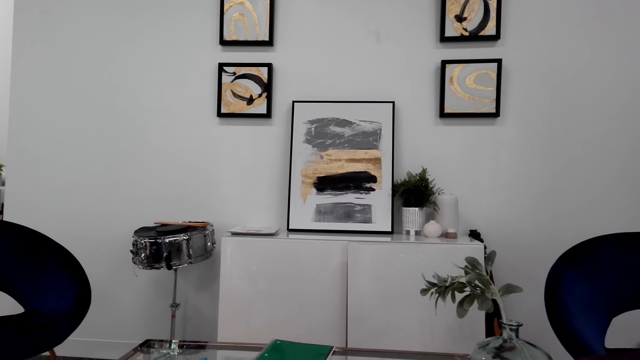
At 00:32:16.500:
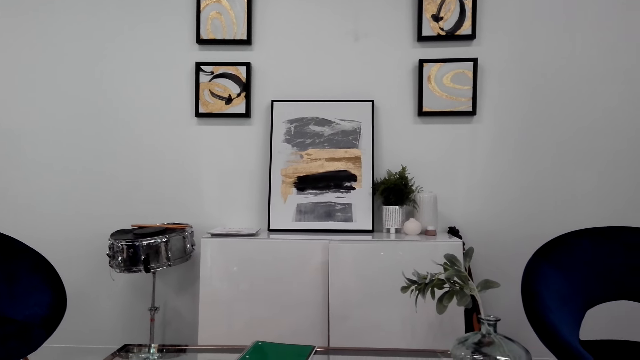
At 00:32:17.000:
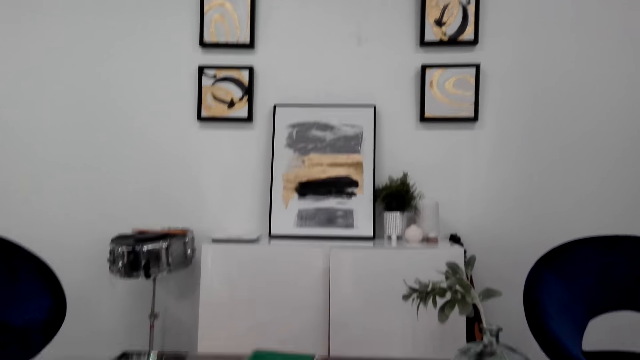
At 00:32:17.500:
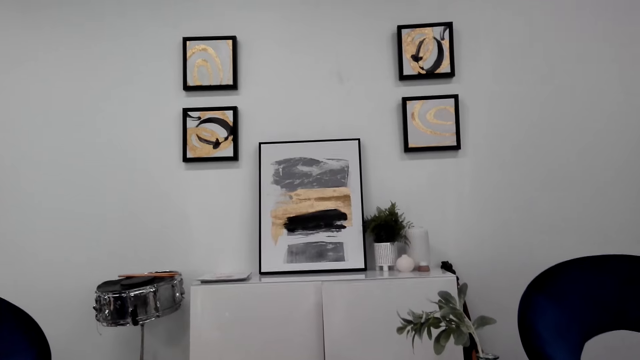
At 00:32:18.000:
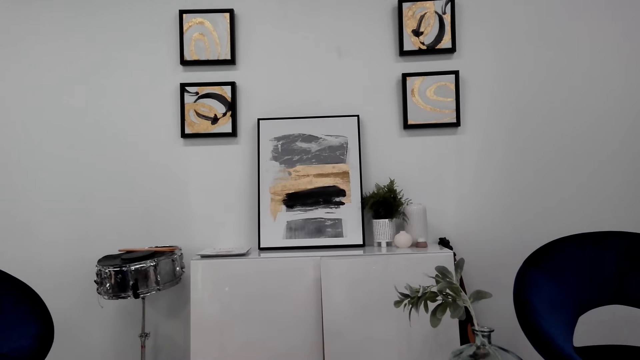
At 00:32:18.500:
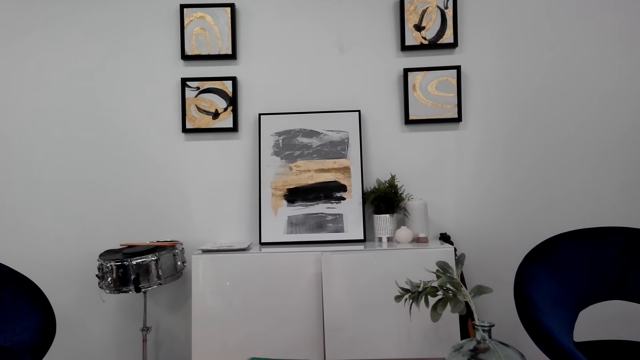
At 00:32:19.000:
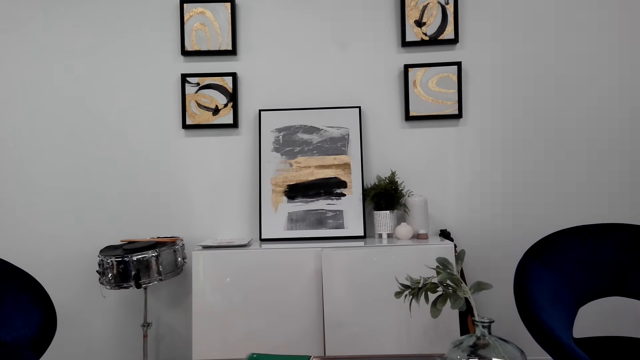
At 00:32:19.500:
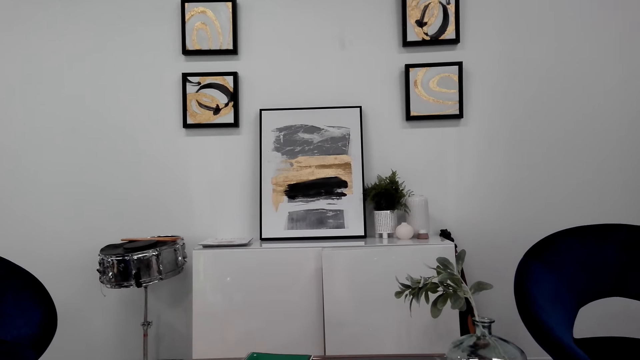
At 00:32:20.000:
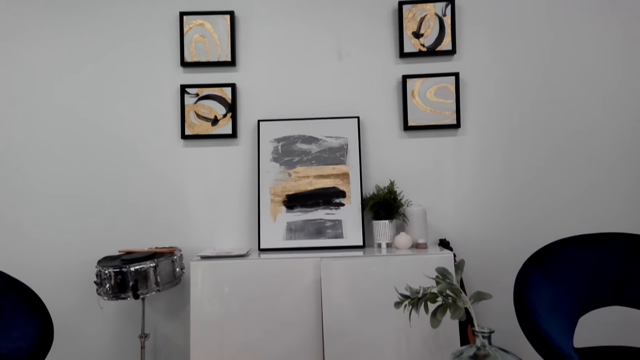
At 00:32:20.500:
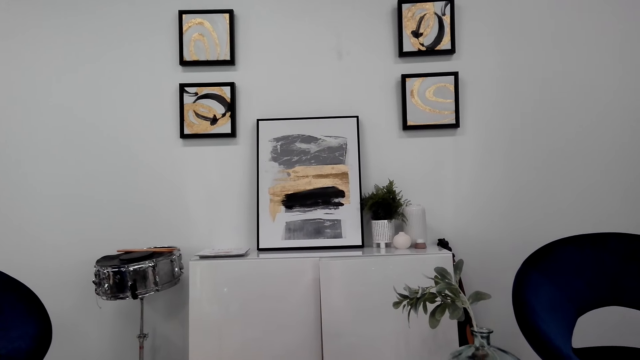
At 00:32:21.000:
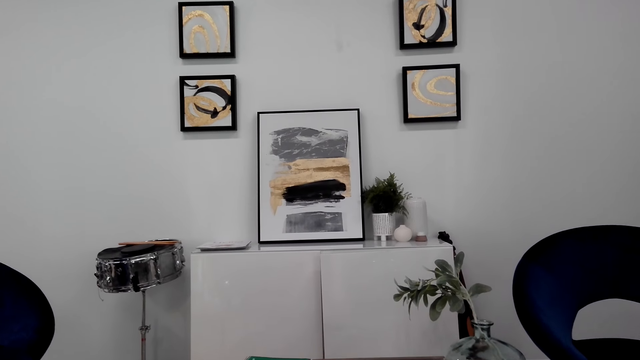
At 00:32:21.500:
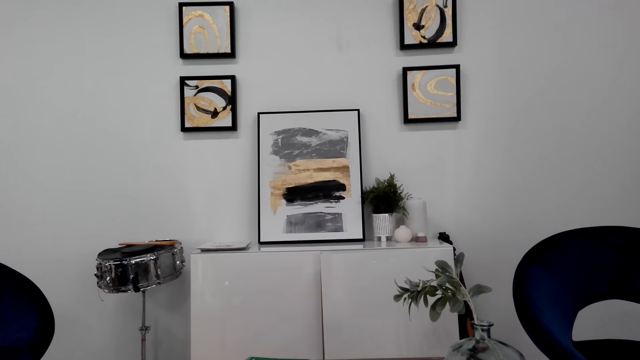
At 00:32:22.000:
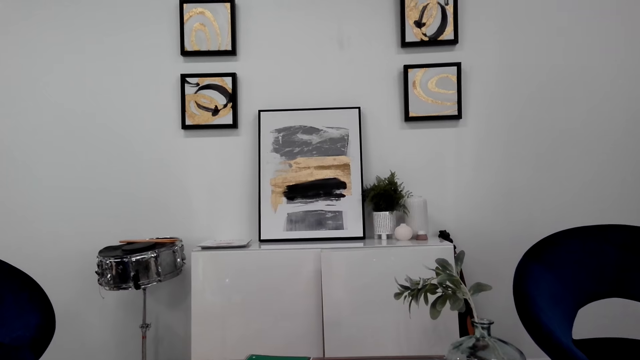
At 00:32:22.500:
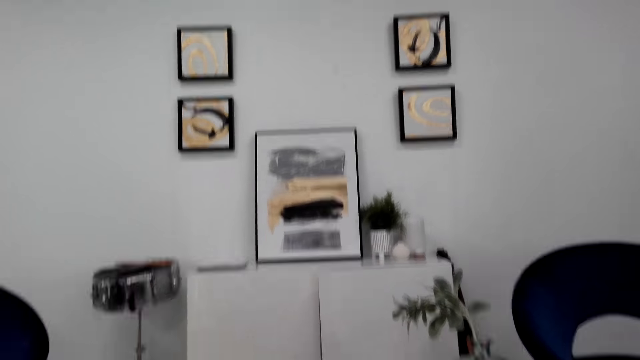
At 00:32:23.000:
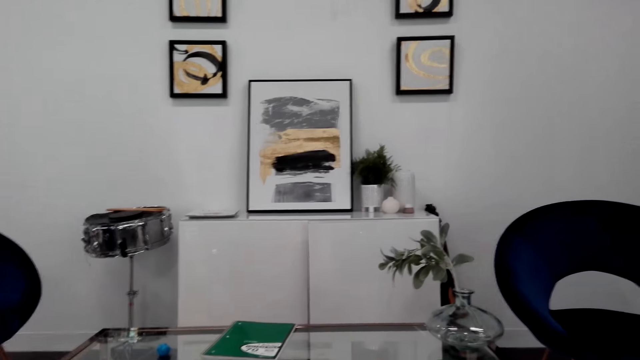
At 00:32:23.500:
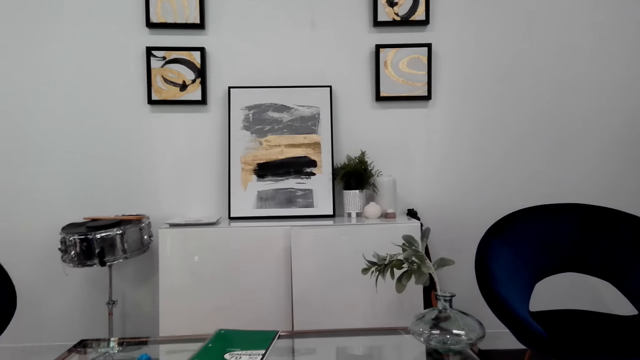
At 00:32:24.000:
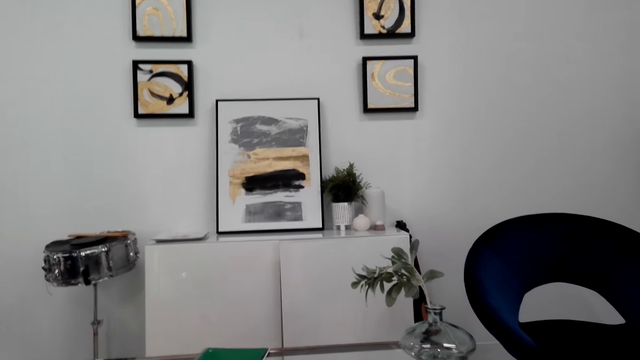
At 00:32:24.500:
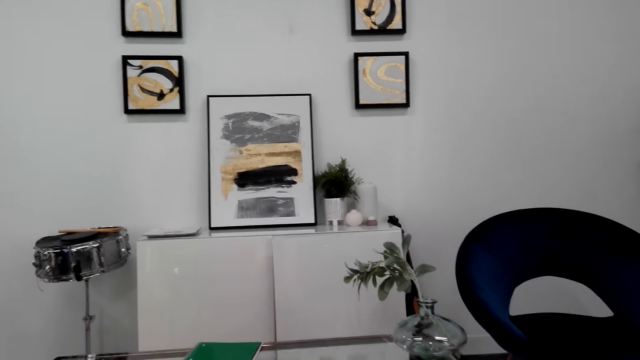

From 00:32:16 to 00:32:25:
The camera wearer looks around.

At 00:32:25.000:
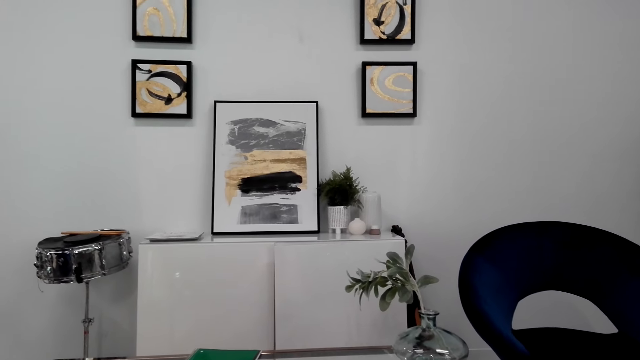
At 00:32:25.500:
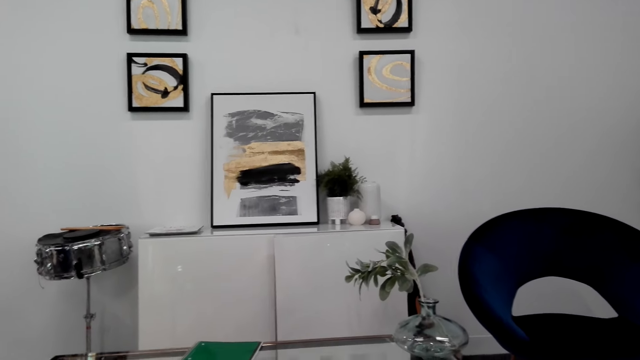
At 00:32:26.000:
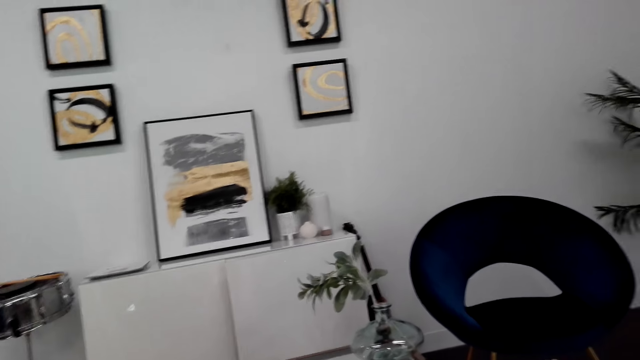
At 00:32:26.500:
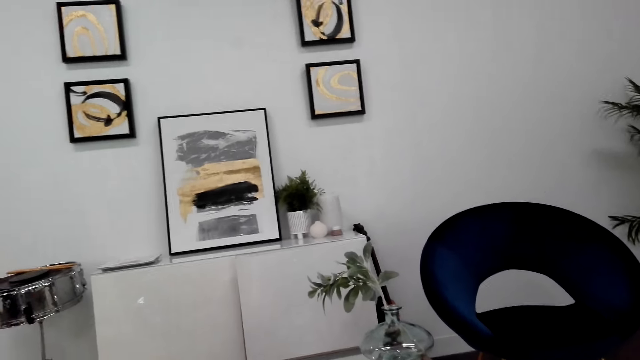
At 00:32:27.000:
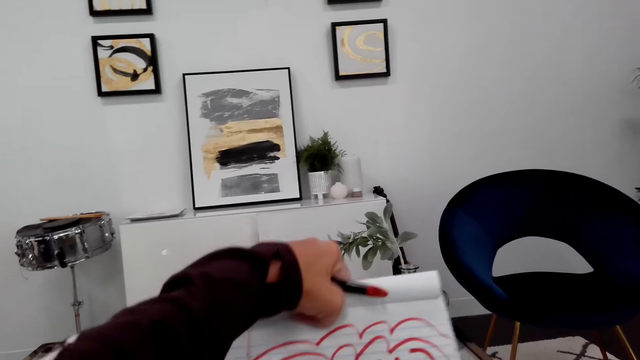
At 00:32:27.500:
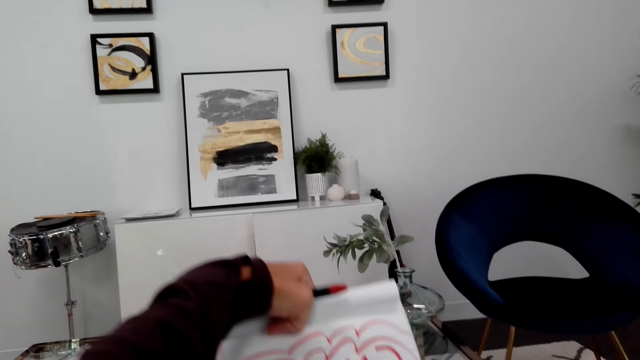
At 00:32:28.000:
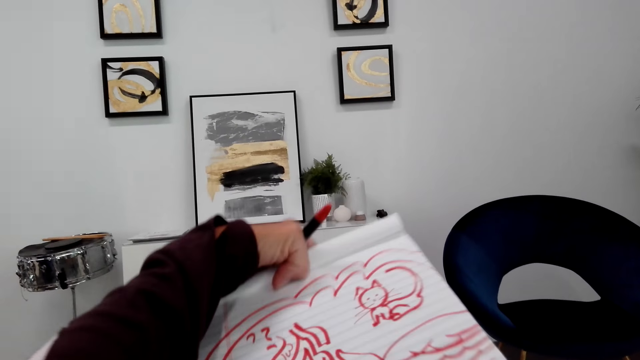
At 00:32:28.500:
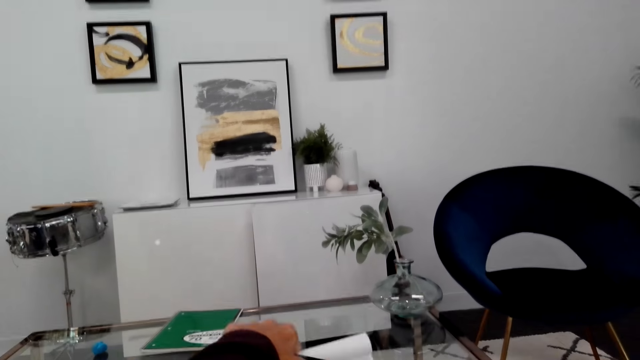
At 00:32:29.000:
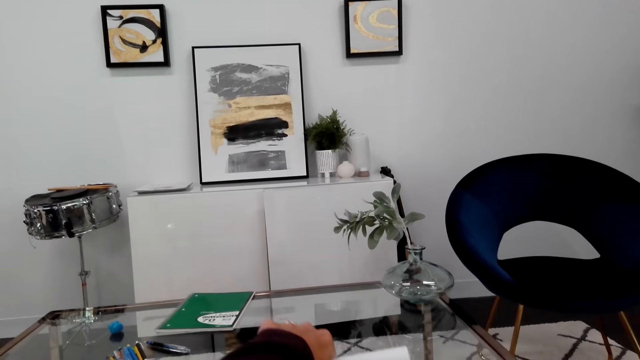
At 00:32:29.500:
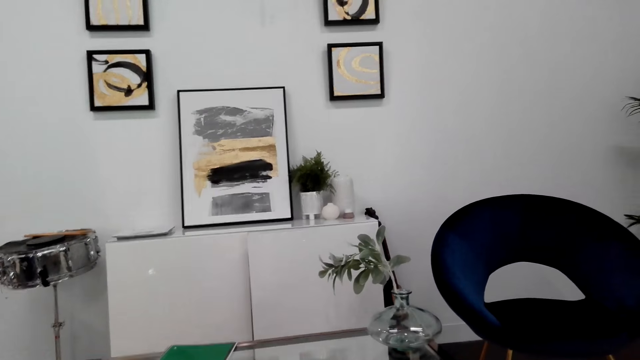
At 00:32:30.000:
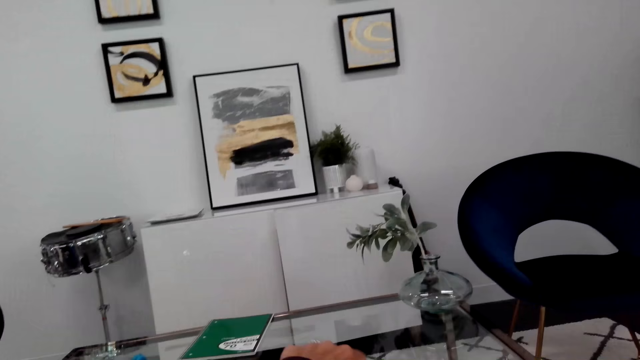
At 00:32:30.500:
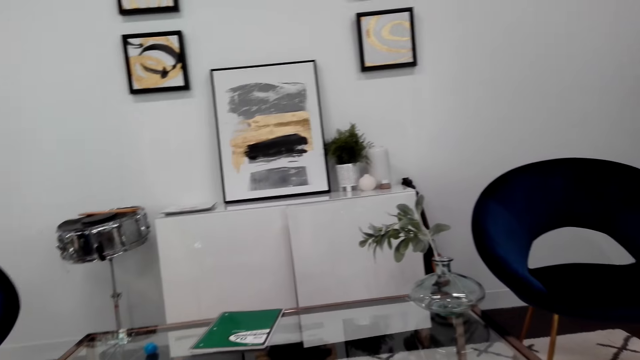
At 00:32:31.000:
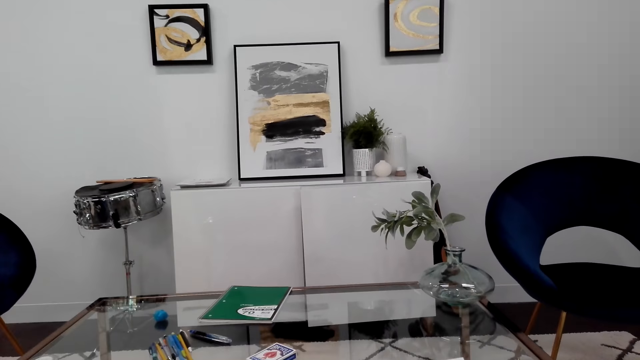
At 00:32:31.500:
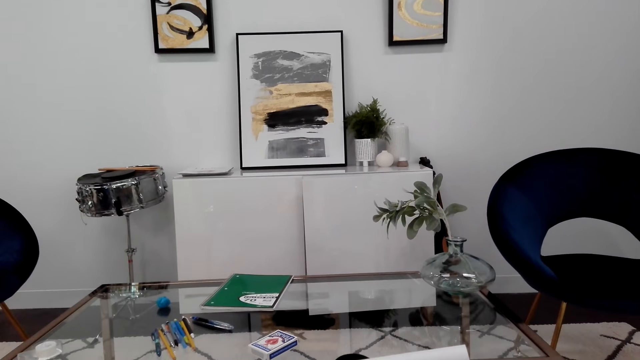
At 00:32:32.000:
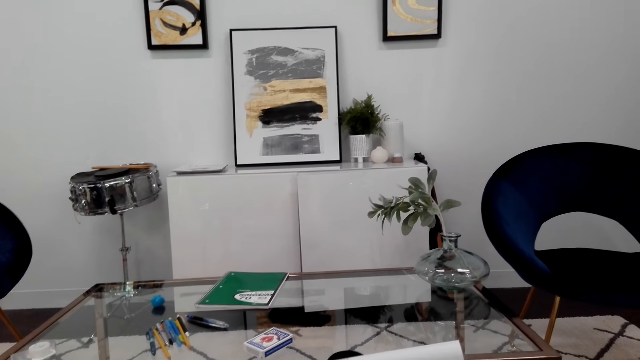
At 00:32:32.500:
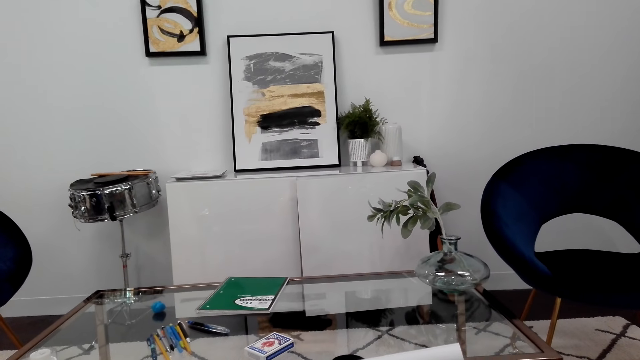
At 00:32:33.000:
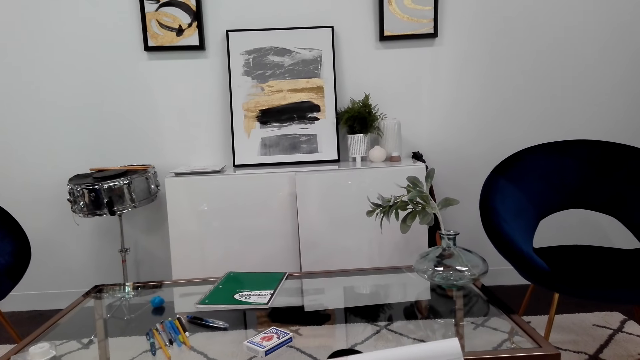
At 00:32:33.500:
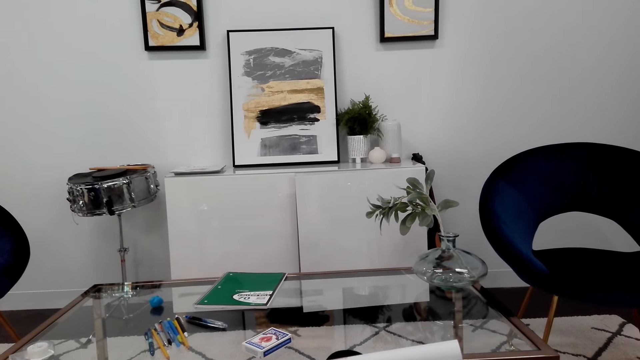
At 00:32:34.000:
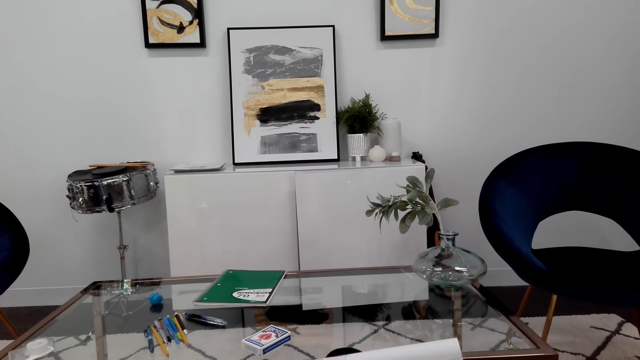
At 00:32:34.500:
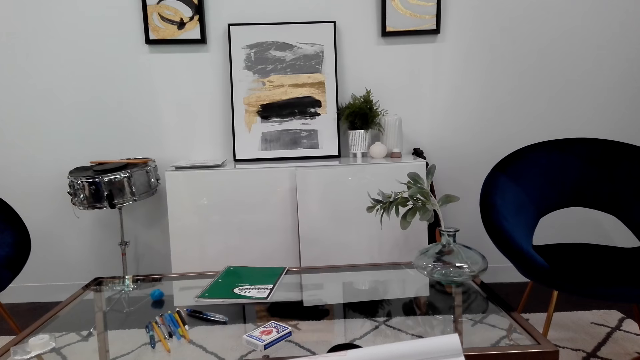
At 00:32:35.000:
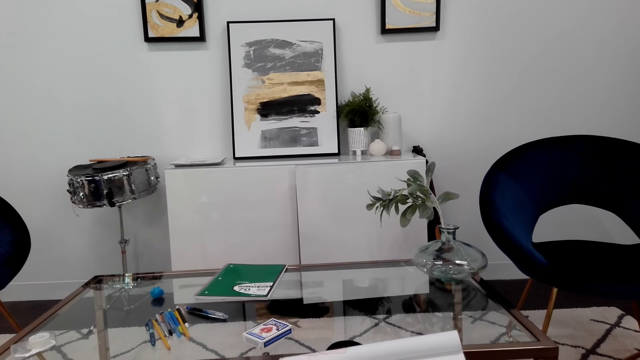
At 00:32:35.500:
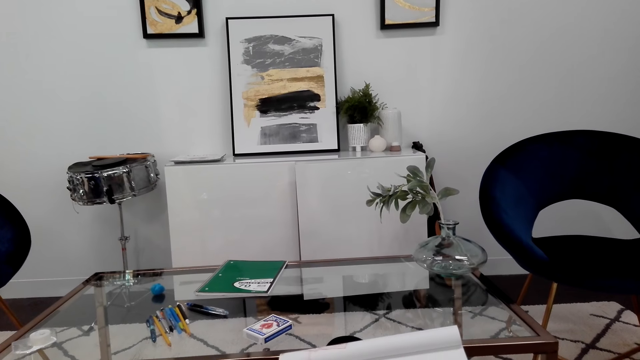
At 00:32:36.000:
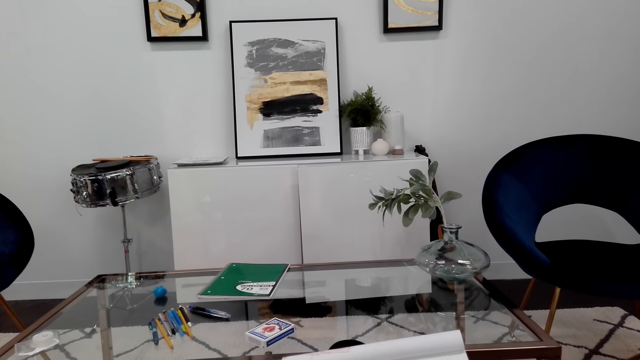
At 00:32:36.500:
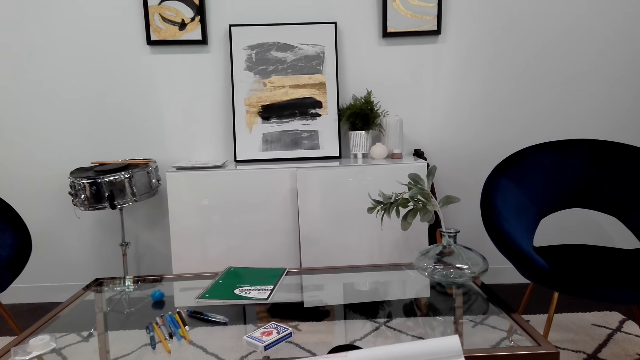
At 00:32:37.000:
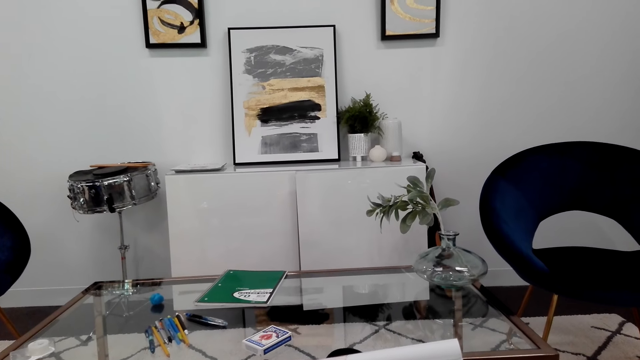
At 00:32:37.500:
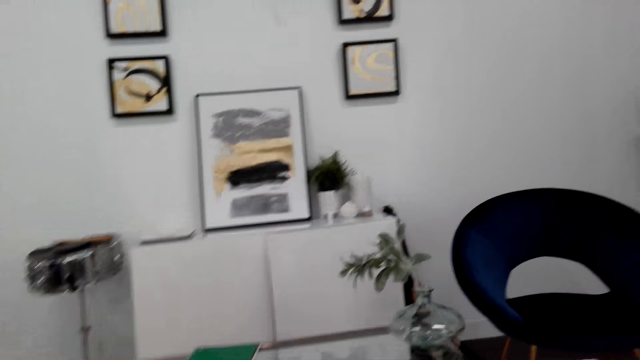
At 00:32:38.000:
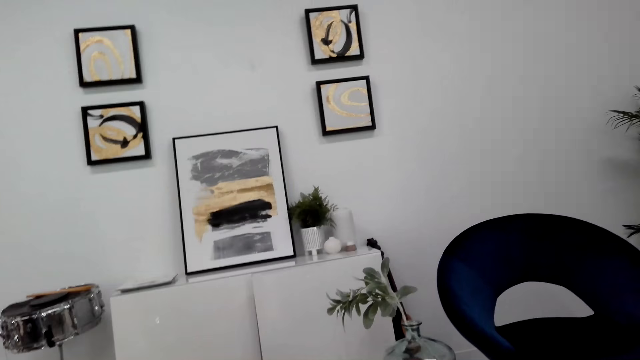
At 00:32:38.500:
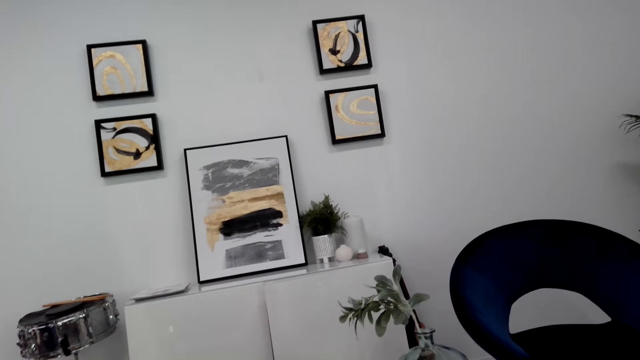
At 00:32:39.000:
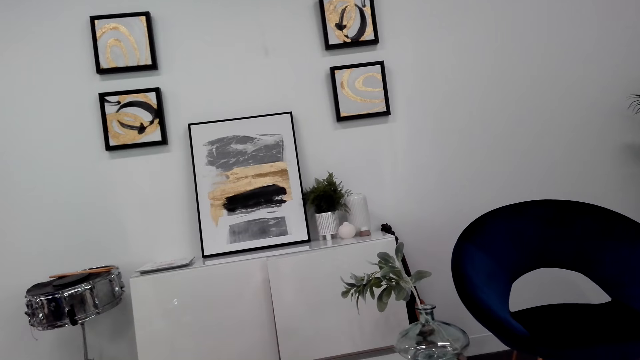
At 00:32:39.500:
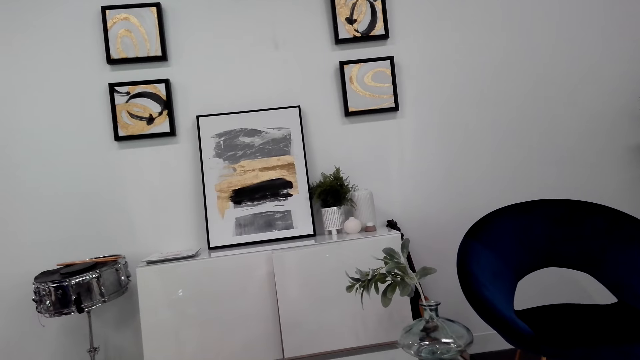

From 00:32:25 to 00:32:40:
The camera wearer moves the book up. They put the book on the table. They move the hand. They drop the book. They do something. They stare around. They look around.
